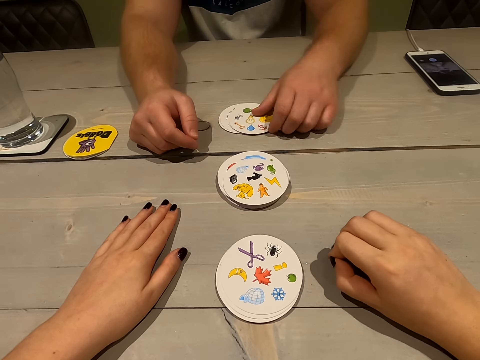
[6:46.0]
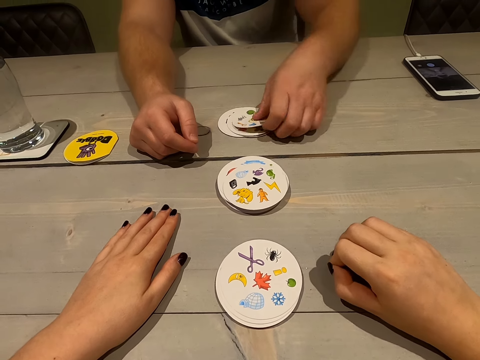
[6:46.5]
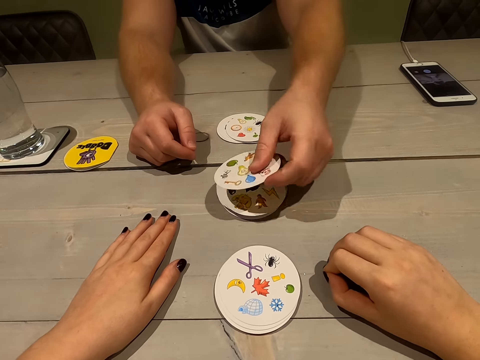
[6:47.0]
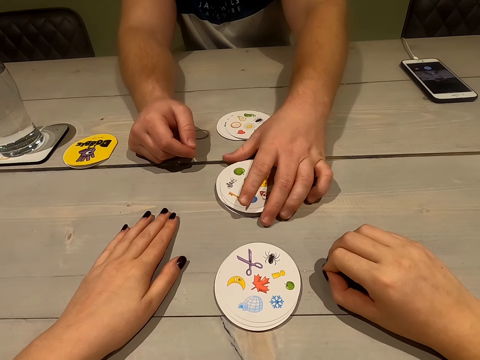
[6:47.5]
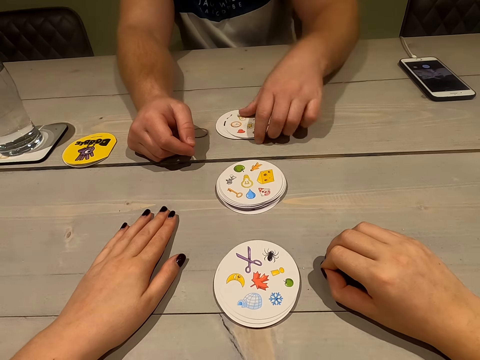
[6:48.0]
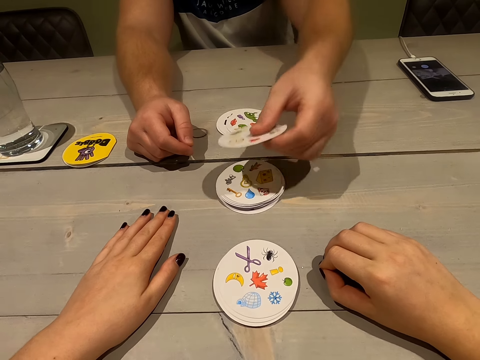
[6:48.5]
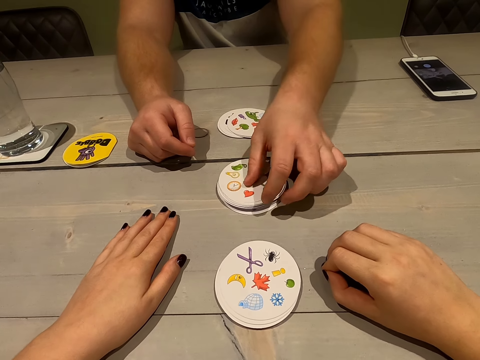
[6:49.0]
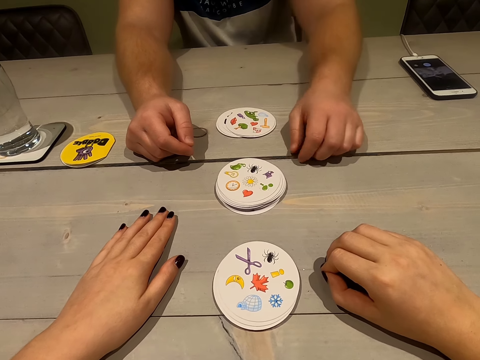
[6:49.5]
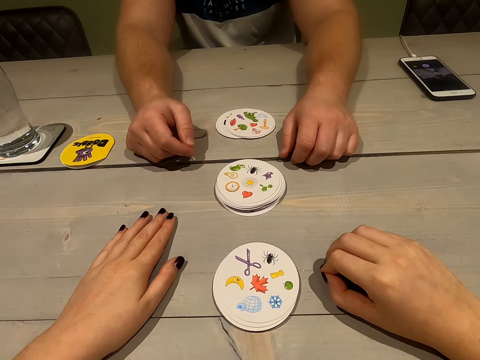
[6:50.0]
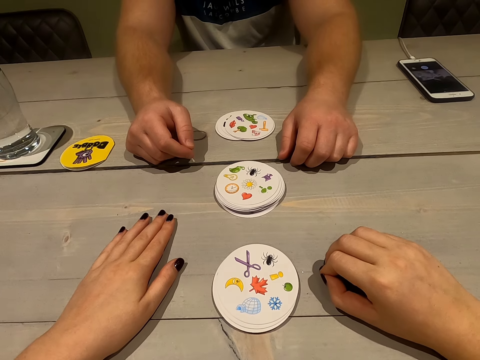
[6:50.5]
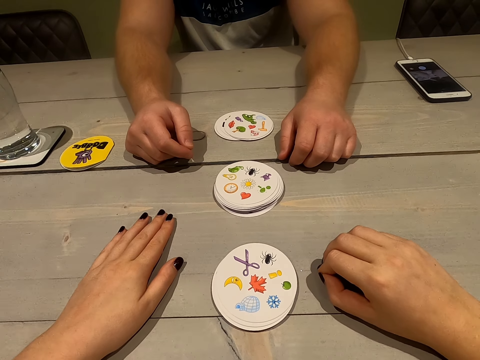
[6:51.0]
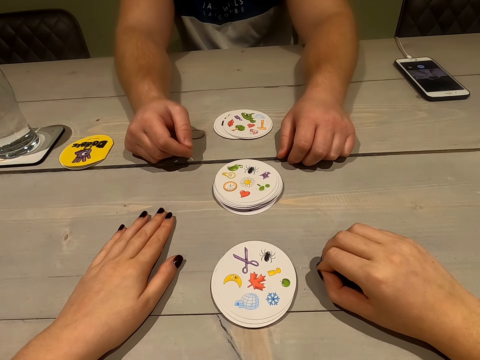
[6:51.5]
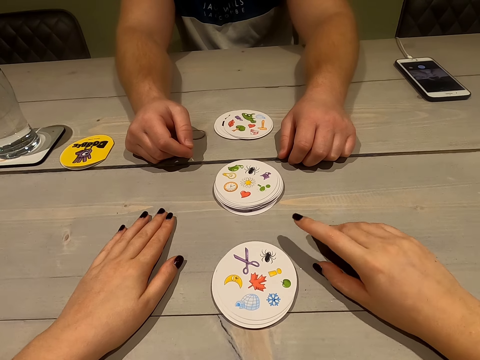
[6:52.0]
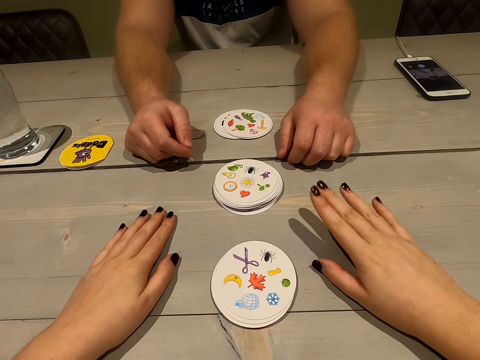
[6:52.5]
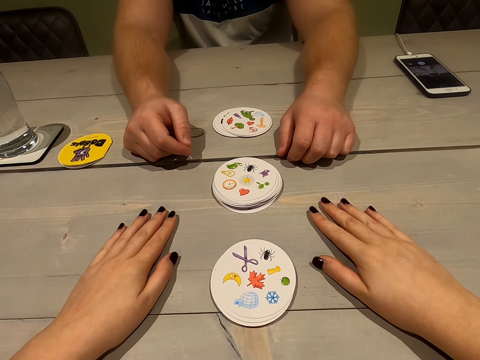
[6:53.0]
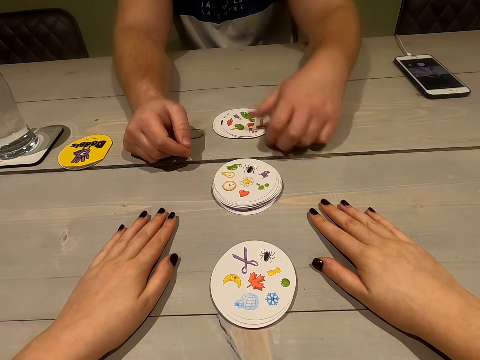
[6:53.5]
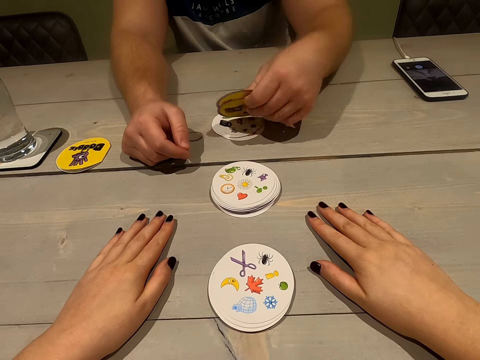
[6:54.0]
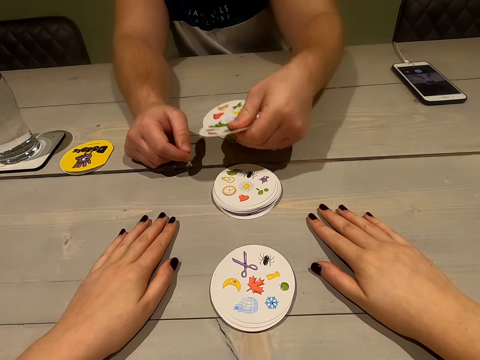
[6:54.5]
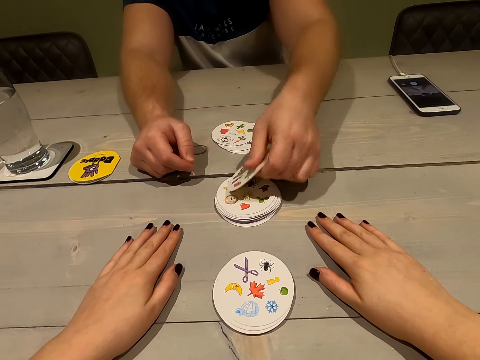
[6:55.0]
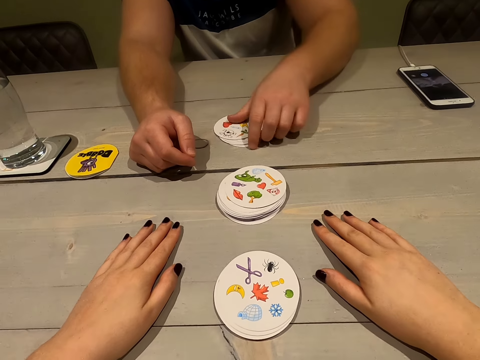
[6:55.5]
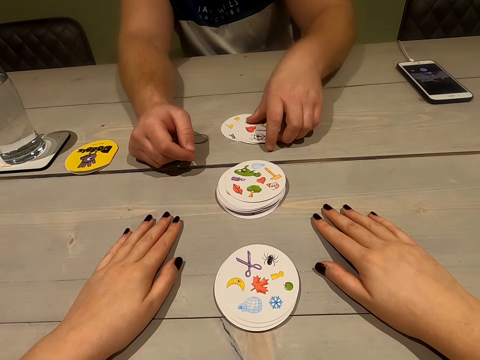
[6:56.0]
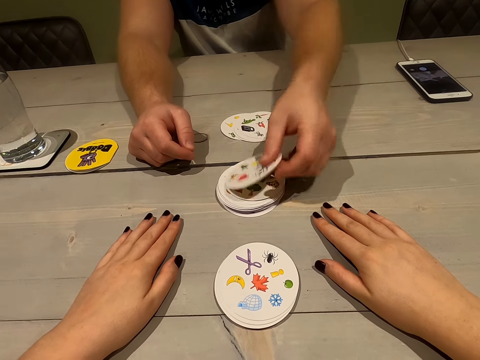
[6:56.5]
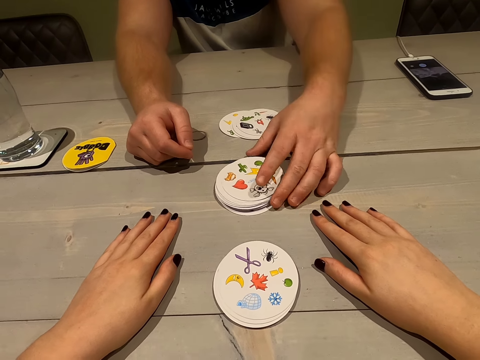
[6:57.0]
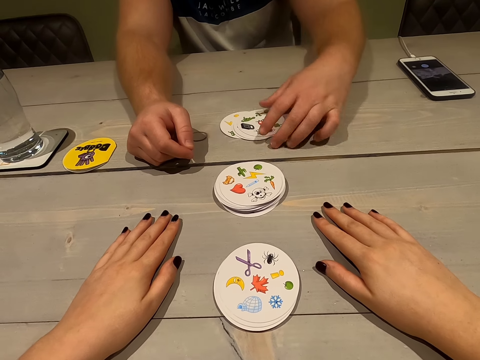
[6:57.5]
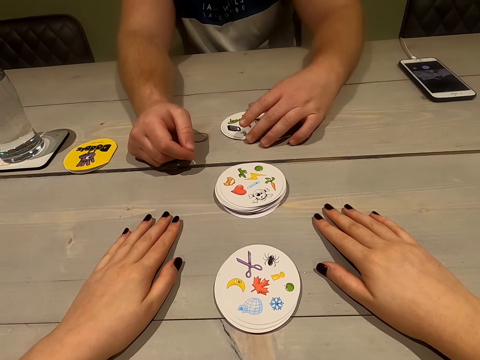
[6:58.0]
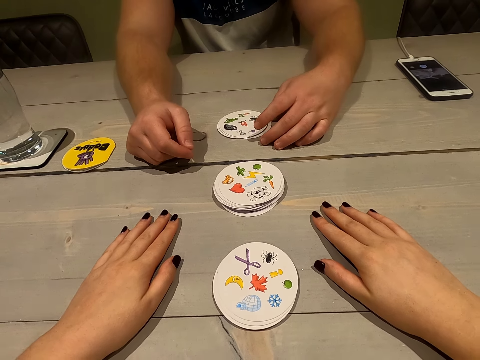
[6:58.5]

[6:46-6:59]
A person places a card on the table. The person taps the table with fingers. The camera wearer taps on the table with her hands. The person places a card on the table. The camera wearer cries out loudly. The person plays a card.

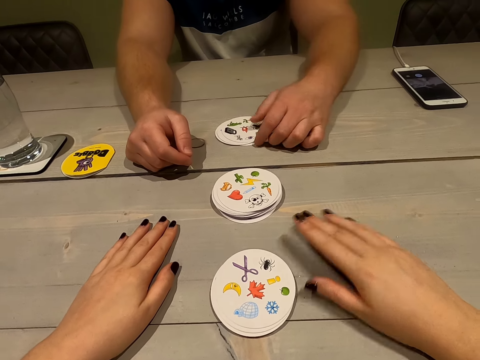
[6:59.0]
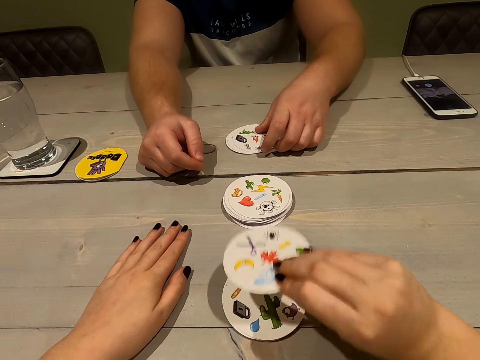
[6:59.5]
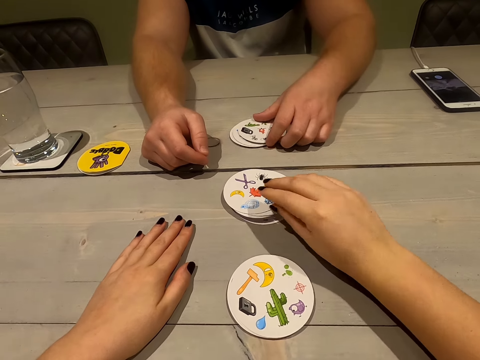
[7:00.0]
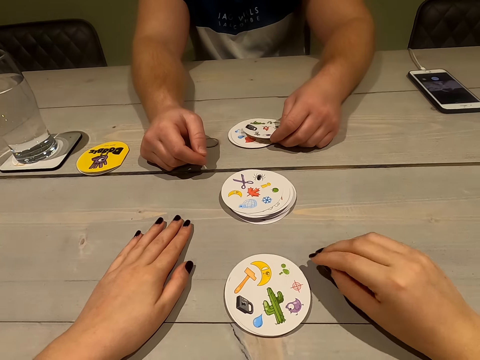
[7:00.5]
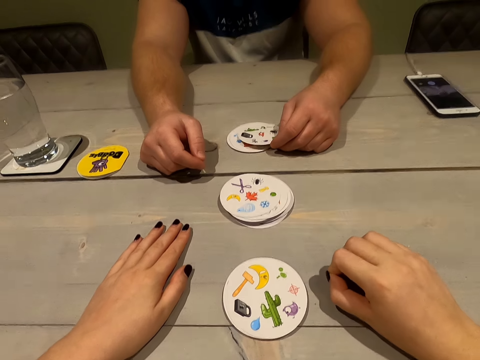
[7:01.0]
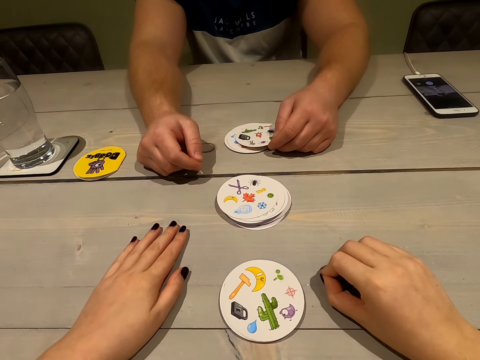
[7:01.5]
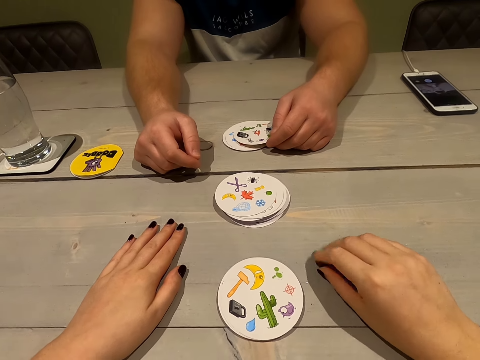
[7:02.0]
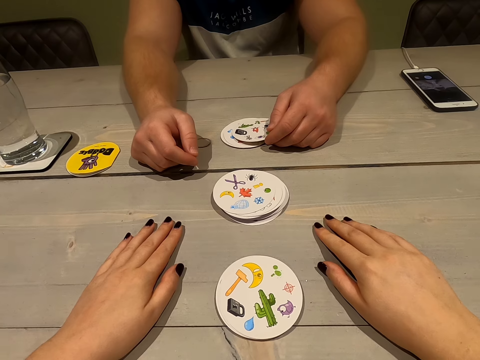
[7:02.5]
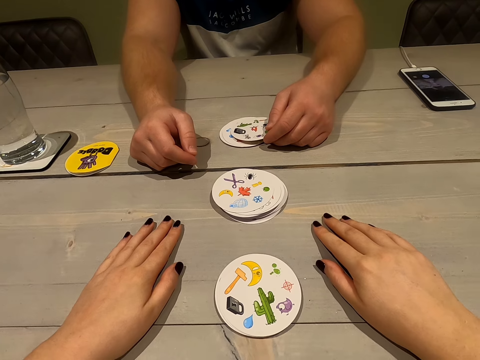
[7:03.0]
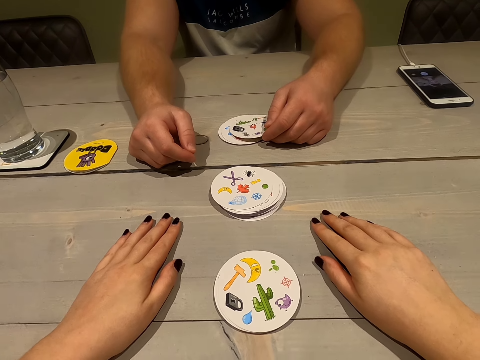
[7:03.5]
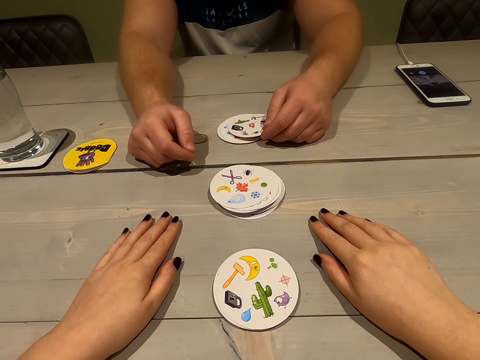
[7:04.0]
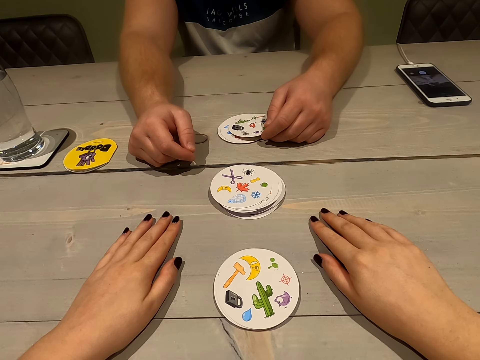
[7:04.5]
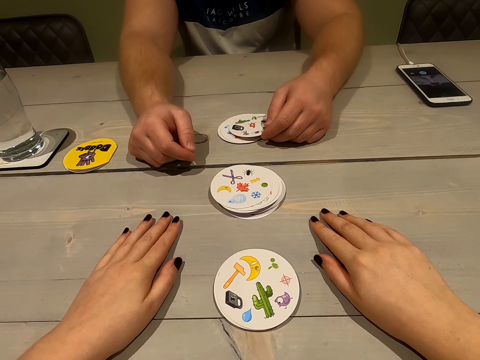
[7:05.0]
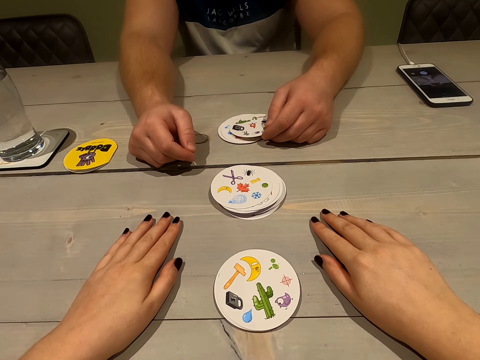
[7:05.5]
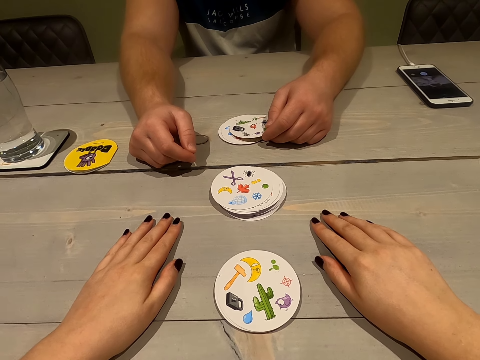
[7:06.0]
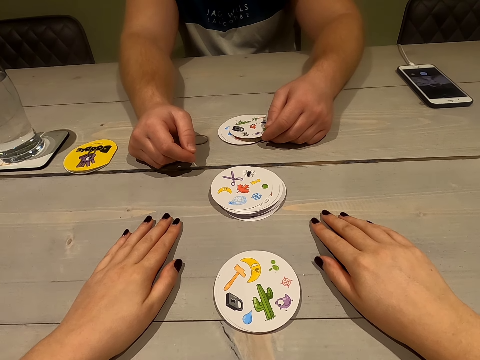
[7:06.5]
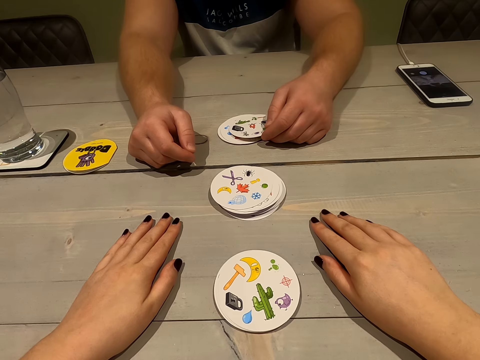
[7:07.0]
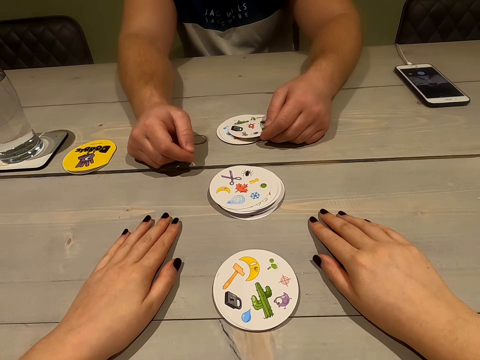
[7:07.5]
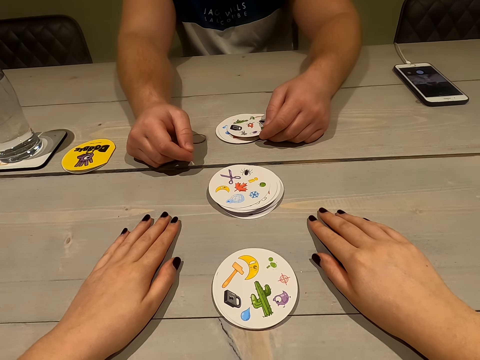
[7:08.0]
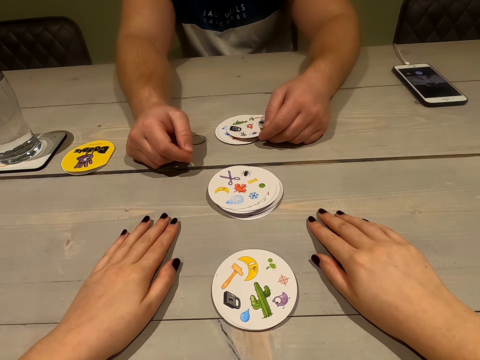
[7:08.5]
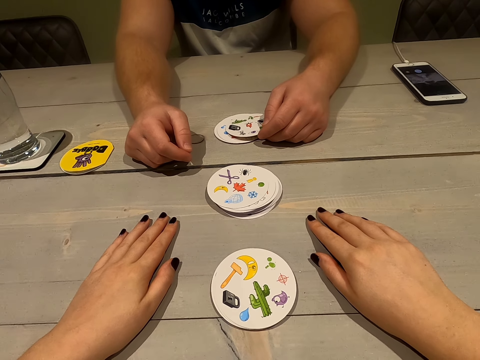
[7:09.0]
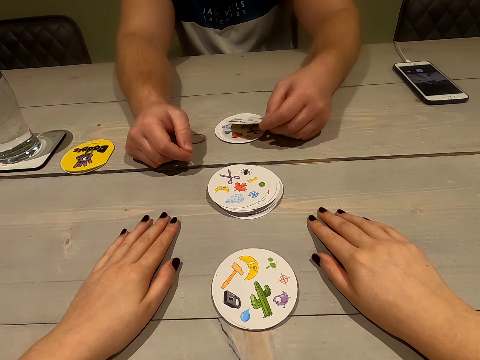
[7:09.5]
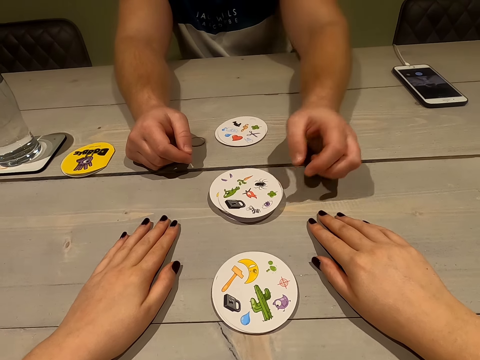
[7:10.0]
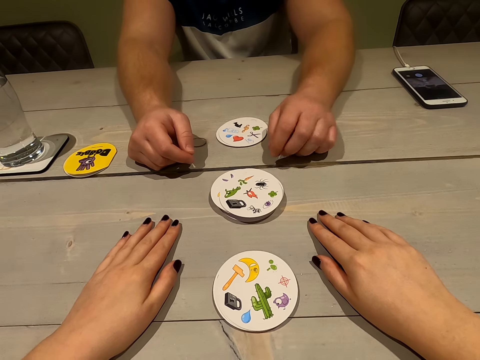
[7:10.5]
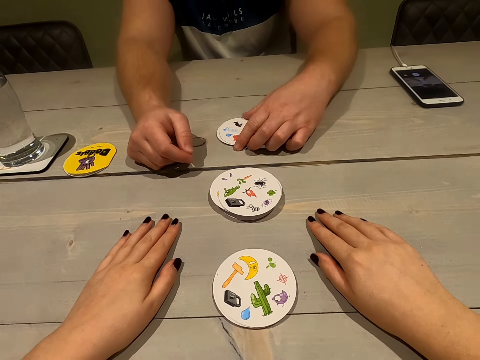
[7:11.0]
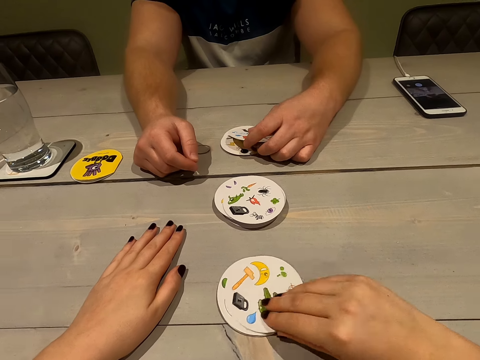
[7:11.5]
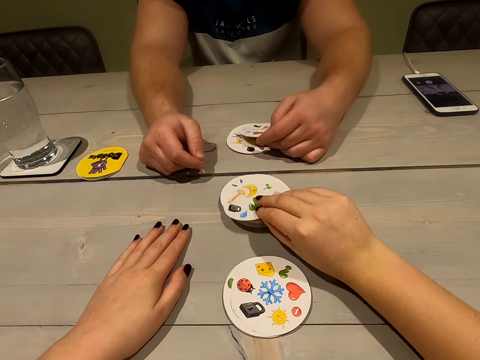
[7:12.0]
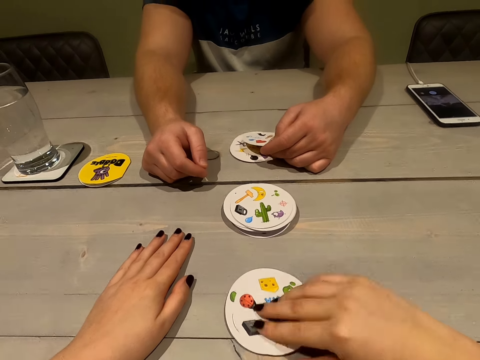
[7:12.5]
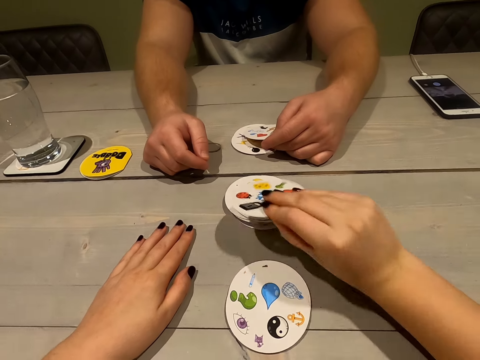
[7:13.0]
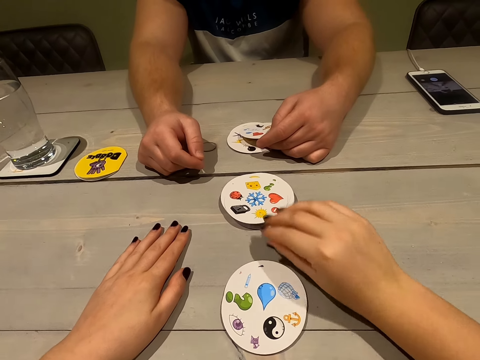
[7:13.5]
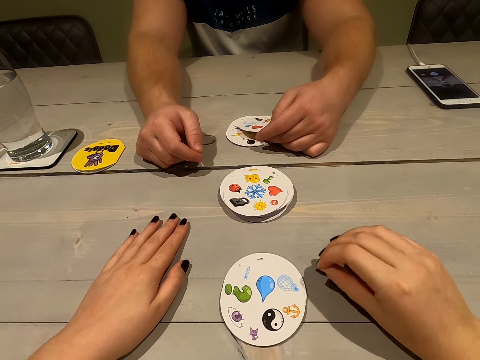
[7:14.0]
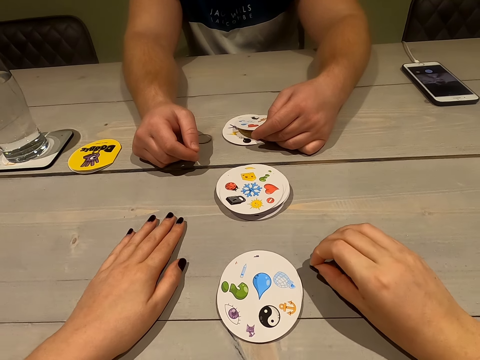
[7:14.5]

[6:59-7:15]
The camera wearer places a card on the table. They think out loudly. A person places a card on the table. The camera wearer places a card on the table. They play a card again.
